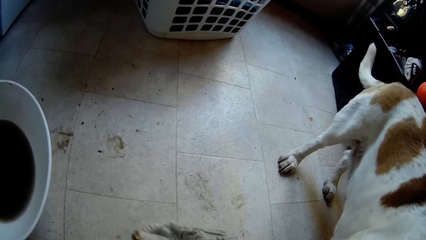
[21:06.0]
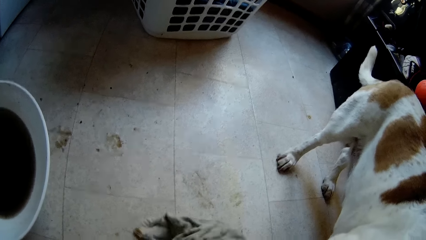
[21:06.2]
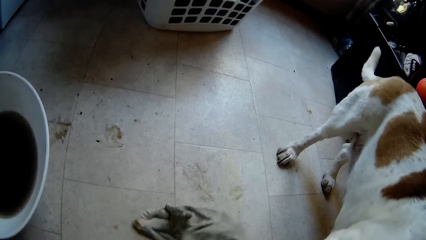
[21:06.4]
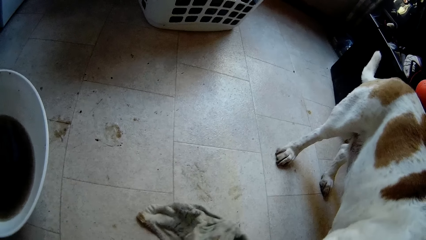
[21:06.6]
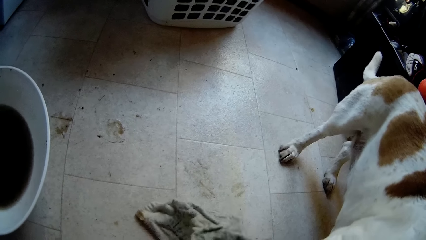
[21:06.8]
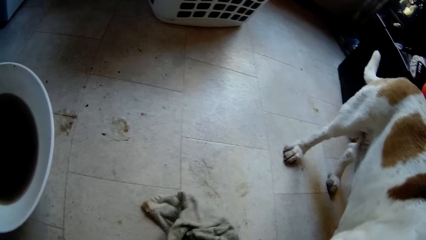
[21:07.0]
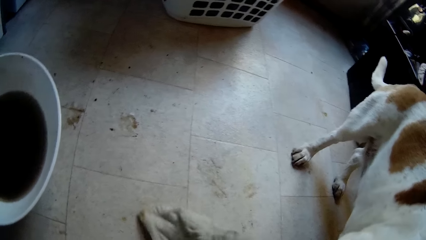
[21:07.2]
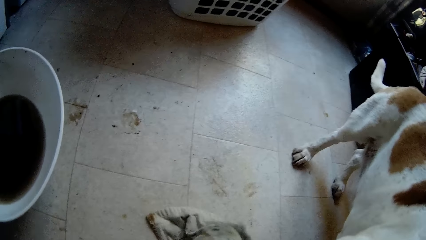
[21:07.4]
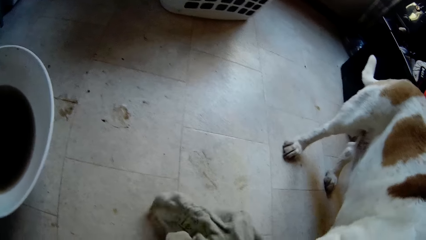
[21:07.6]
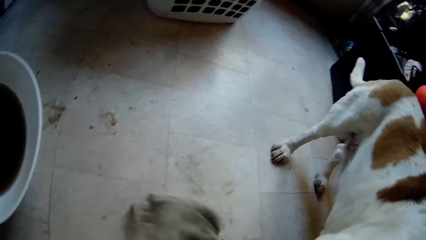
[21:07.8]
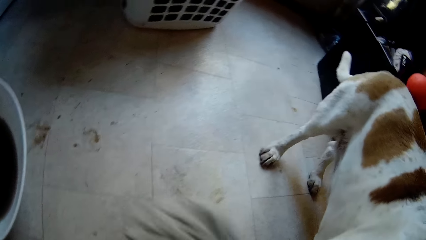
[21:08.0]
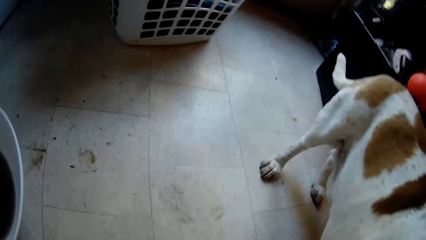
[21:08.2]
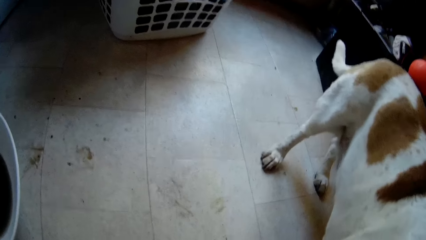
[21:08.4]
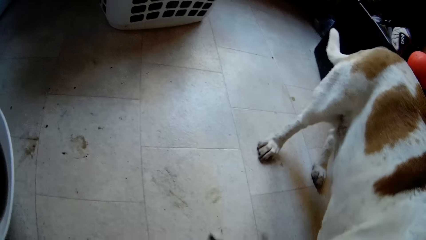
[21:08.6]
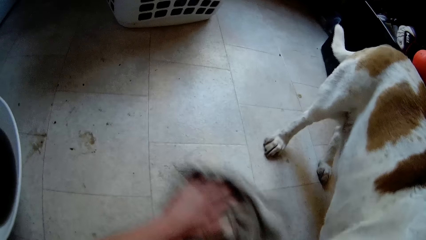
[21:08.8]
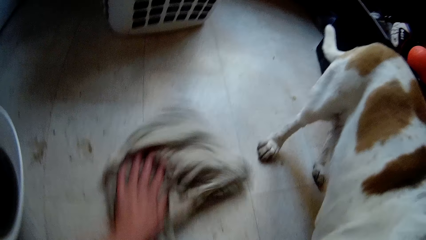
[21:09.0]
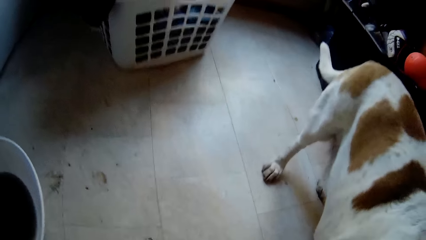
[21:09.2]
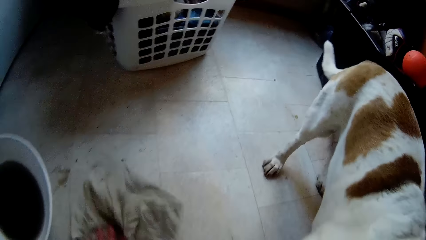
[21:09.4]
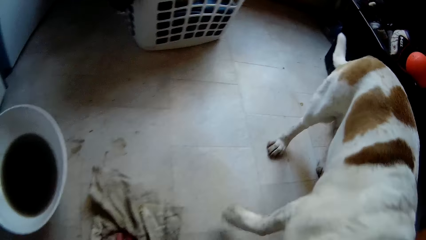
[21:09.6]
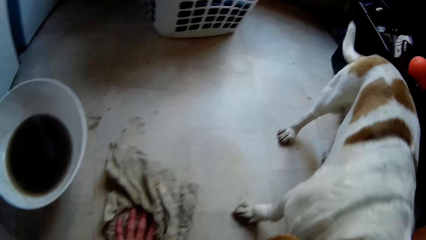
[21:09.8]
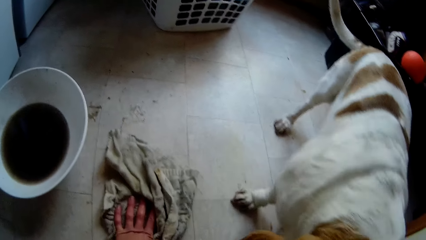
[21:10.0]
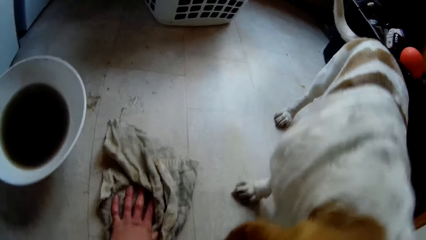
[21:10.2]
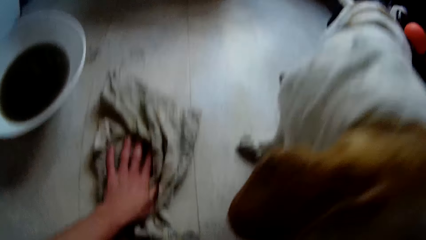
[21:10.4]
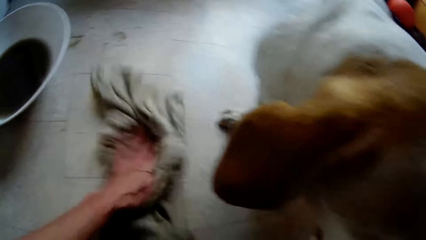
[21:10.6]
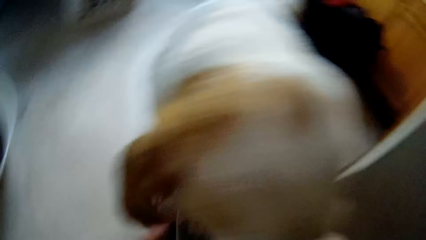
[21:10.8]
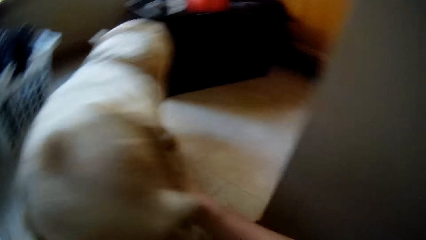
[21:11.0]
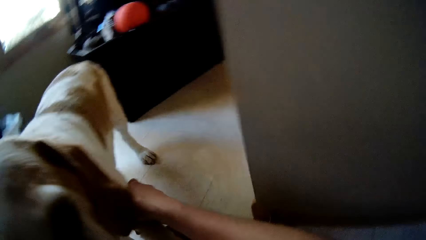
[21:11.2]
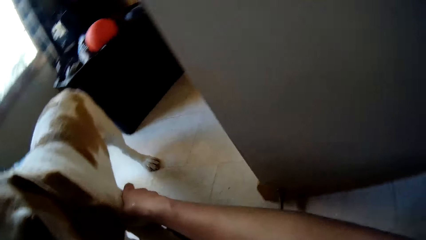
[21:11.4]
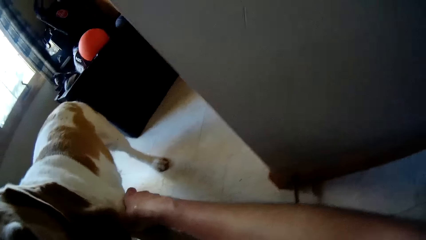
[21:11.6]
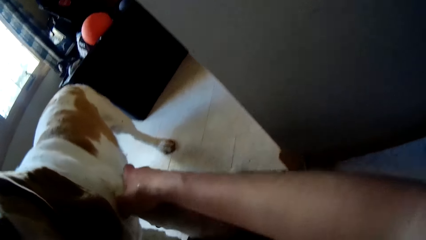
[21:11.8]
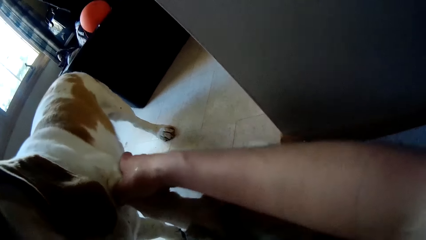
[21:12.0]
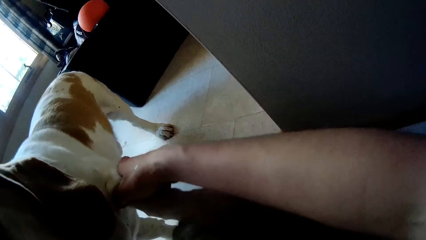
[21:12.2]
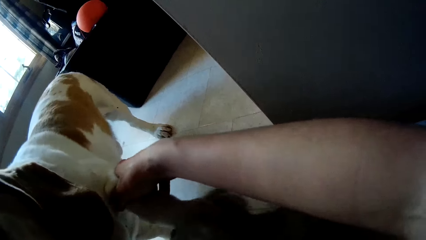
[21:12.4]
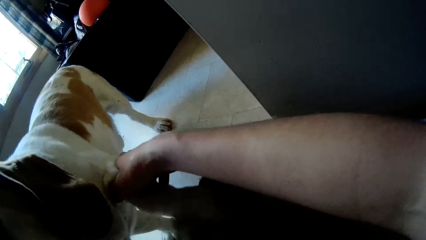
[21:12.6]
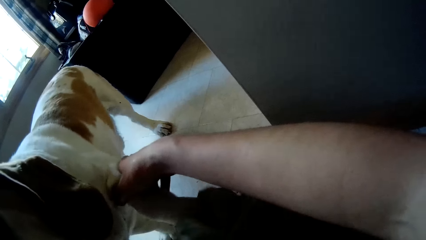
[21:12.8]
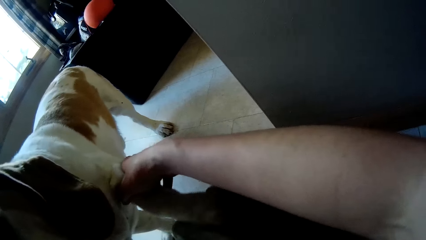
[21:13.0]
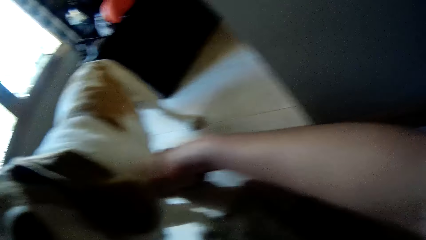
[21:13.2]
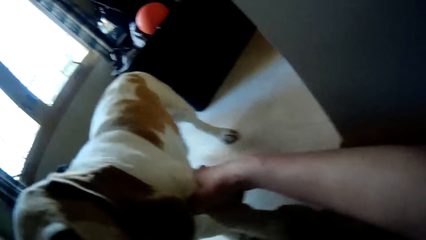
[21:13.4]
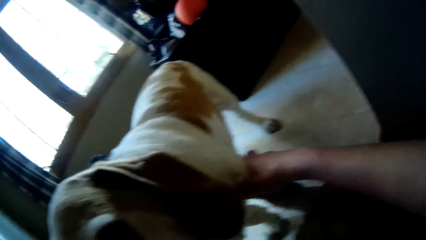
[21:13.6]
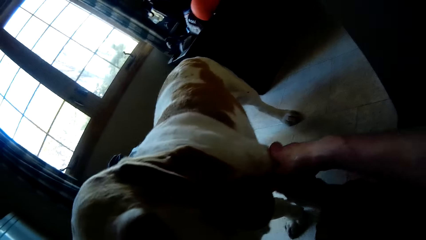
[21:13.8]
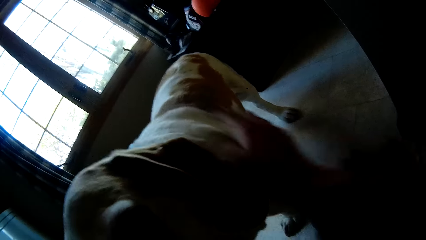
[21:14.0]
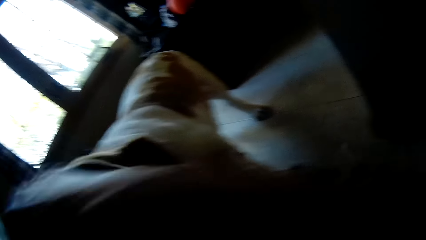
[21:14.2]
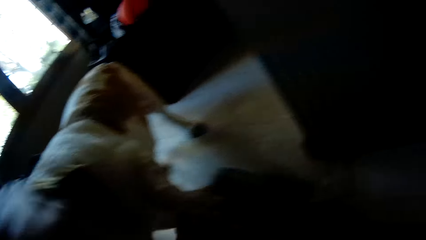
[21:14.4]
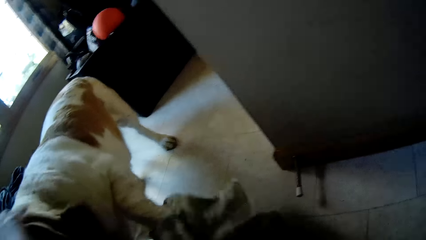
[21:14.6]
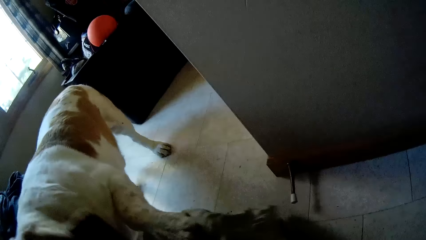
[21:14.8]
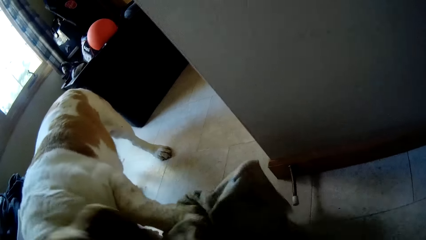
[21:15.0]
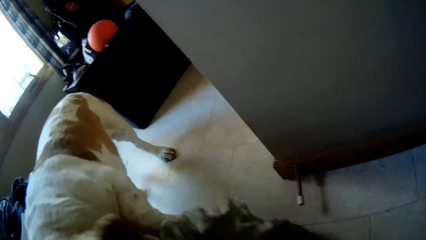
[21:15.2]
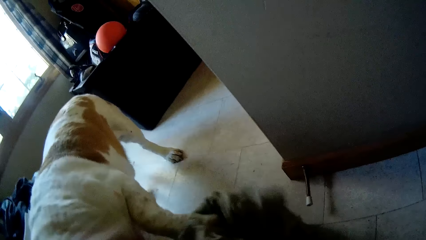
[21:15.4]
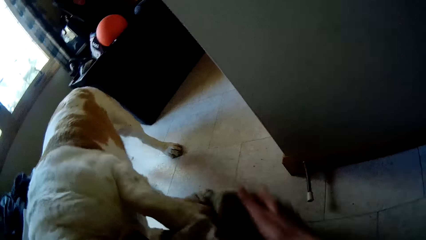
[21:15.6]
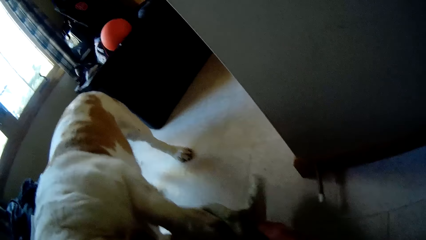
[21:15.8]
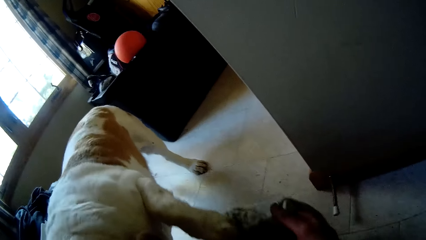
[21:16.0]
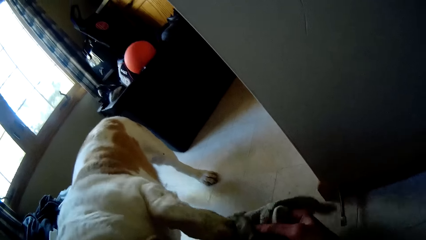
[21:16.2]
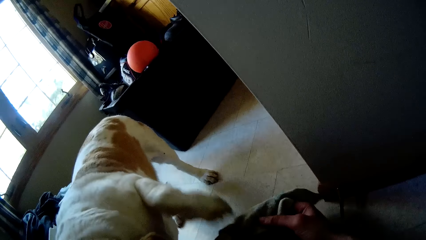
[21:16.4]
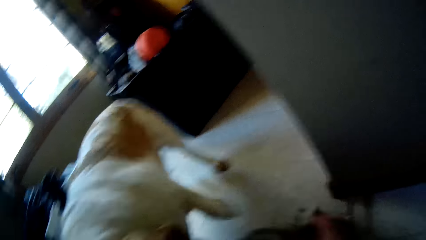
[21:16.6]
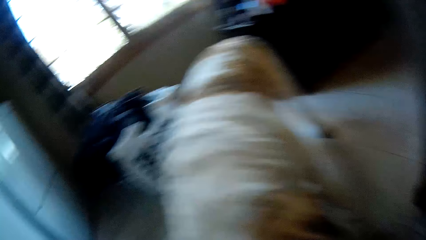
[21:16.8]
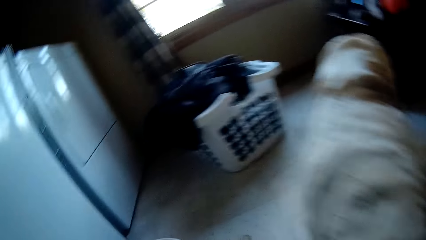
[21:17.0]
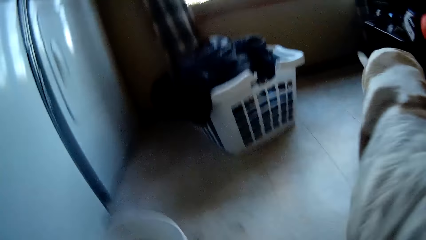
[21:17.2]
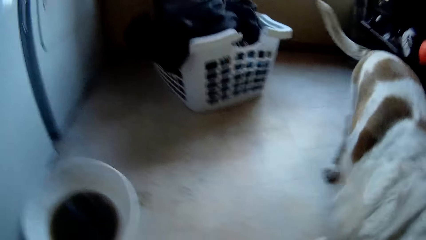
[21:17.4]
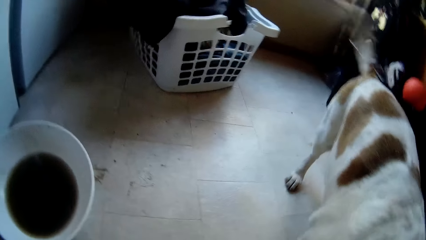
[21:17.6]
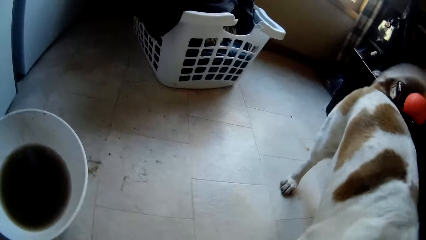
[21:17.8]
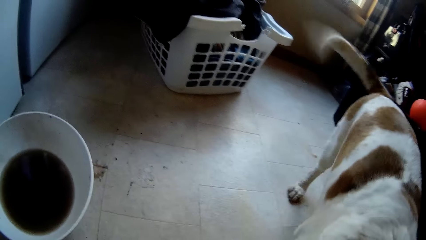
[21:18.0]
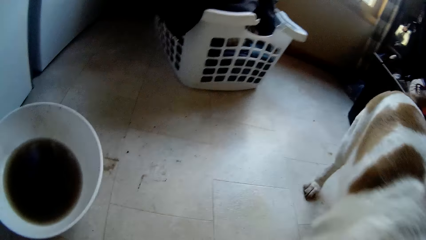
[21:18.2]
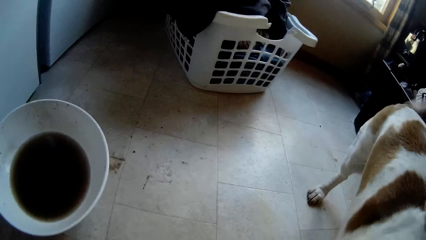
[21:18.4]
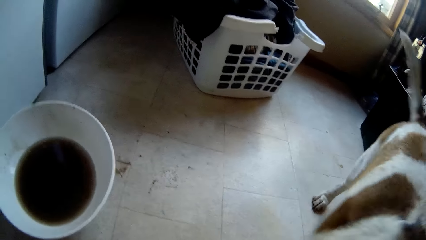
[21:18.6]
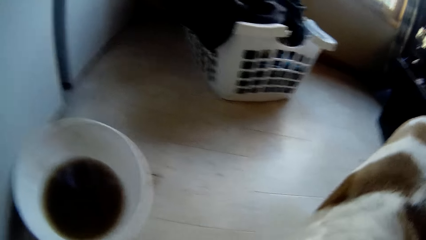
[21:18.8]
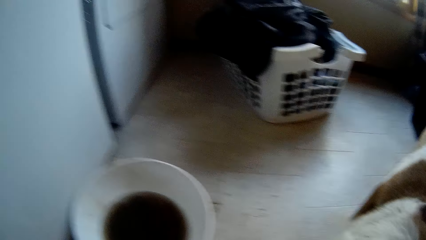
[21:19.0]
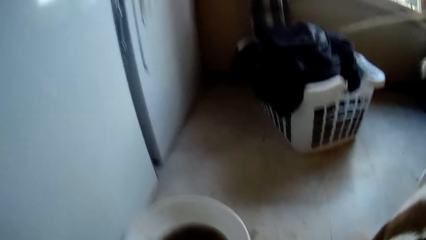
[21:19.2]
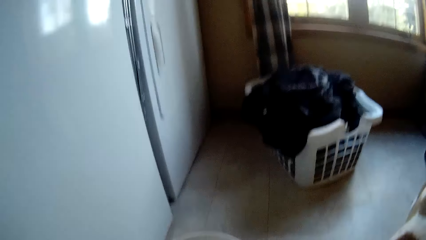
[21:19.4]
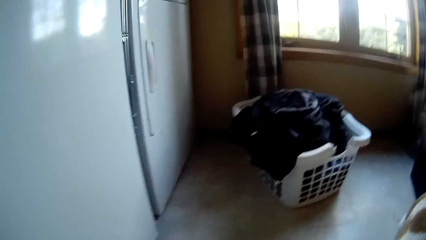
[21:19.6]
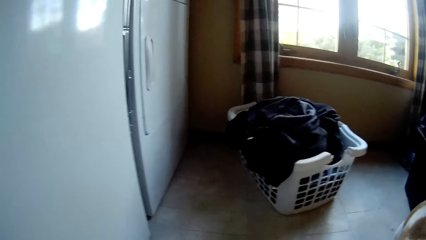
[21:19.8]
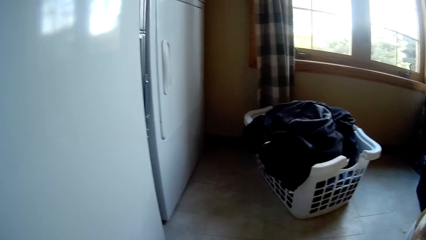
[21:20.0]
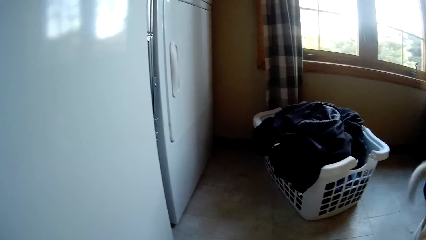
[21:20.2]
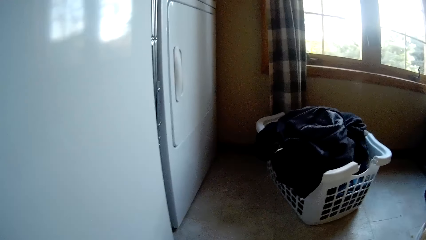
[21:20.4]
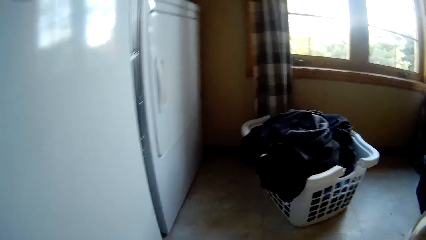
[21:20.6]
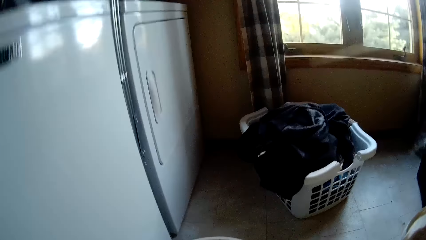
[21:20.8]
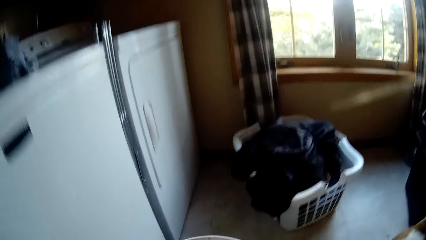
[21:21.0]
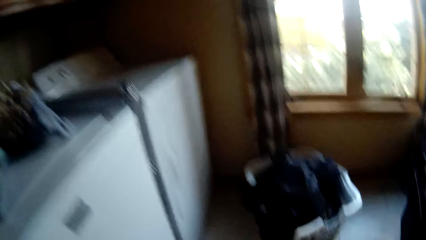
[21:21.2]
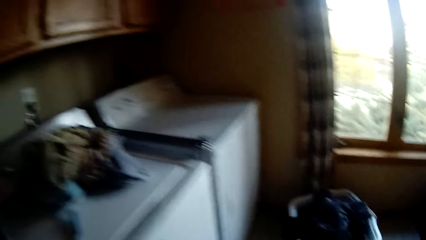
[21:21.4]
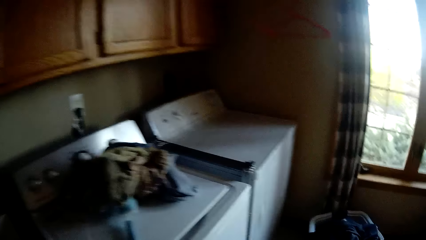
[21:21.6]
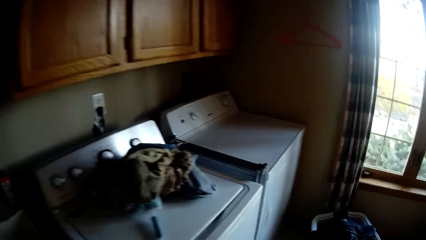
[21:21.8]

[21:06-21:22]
The camera wearer cleans the floor with a rag. She cleans the left fore-leg of the dog with the towel in her left hand. She pats the head of the dog with her right hand. She holds the towel with her hands. She looks around.
